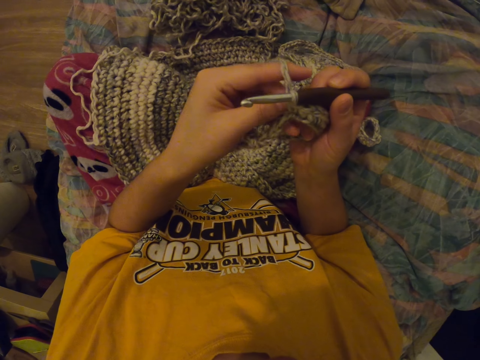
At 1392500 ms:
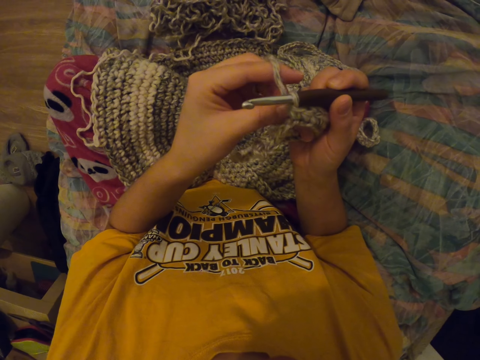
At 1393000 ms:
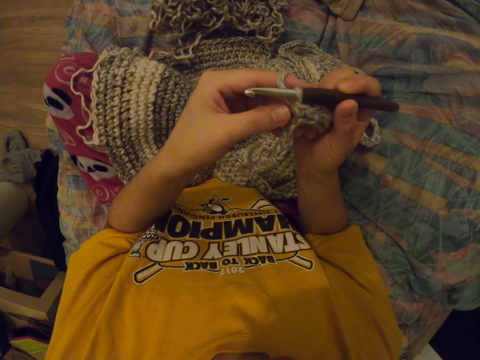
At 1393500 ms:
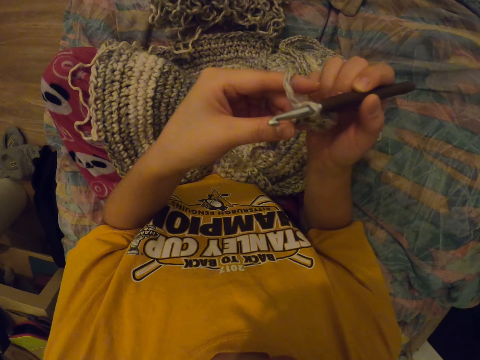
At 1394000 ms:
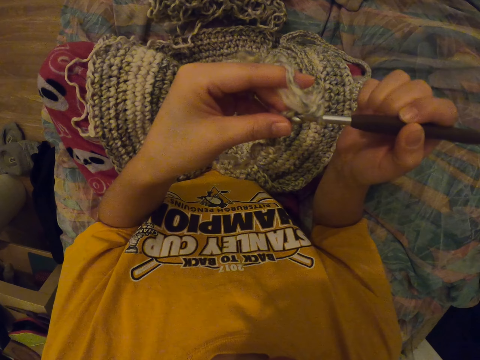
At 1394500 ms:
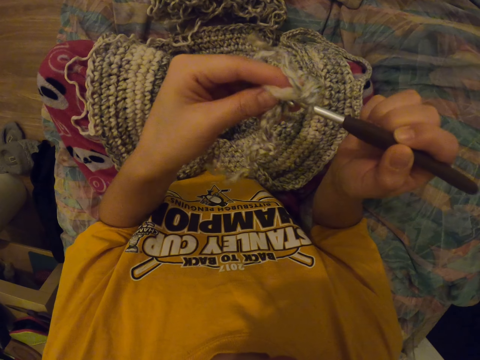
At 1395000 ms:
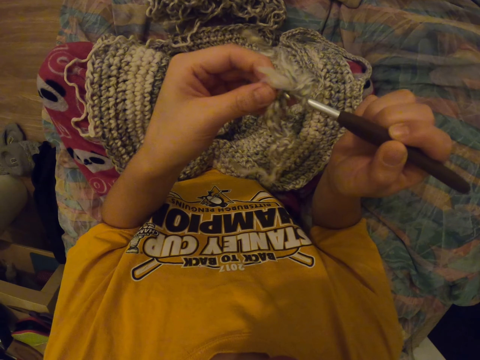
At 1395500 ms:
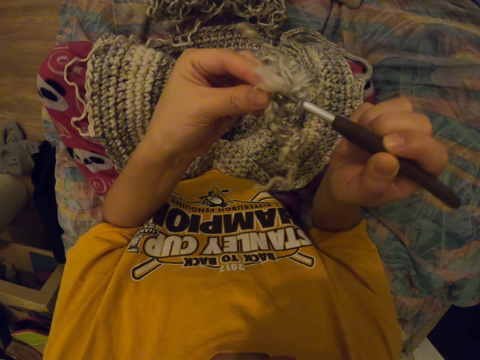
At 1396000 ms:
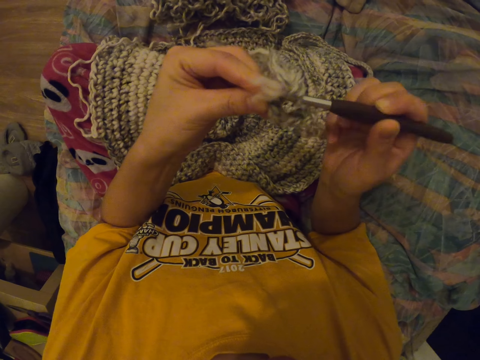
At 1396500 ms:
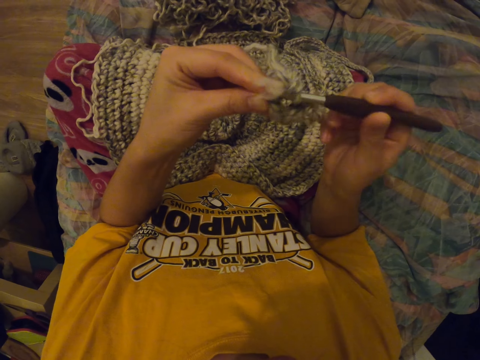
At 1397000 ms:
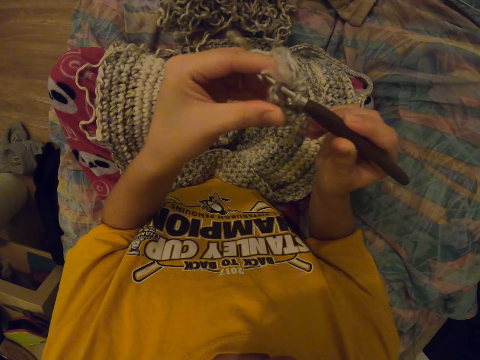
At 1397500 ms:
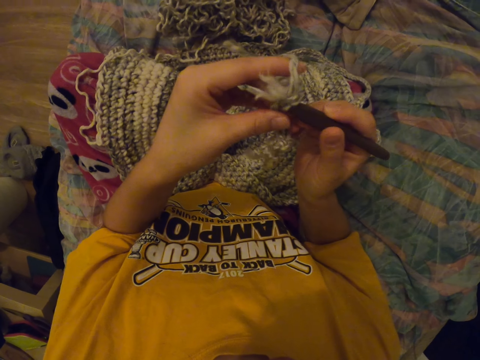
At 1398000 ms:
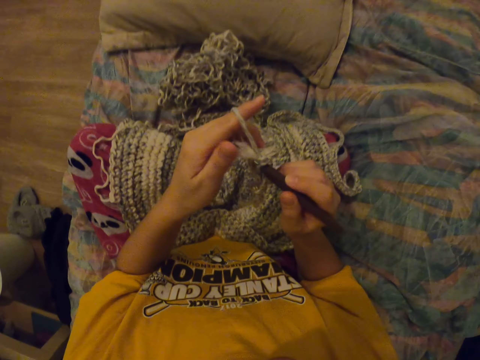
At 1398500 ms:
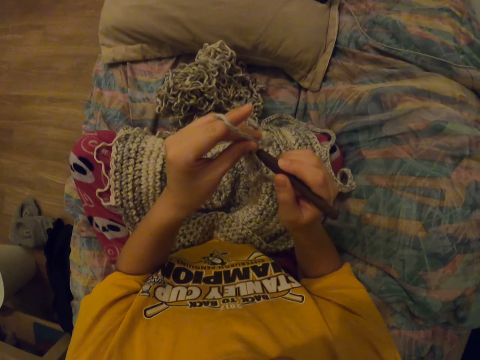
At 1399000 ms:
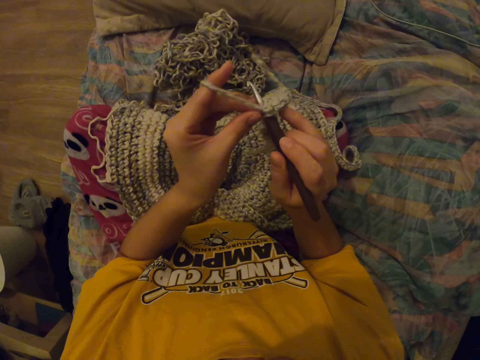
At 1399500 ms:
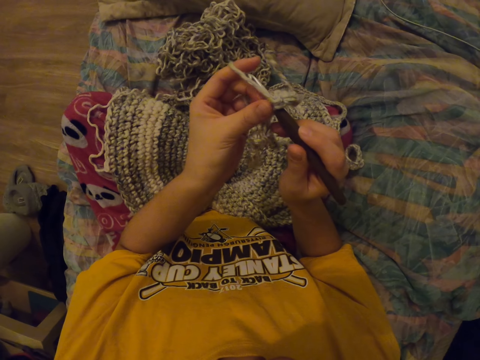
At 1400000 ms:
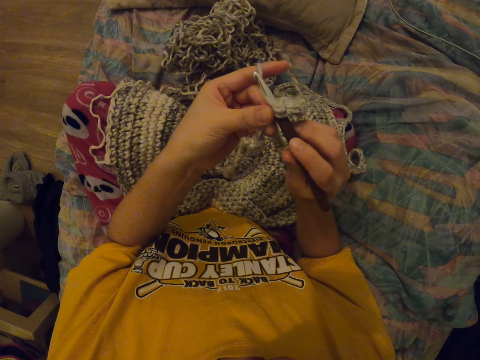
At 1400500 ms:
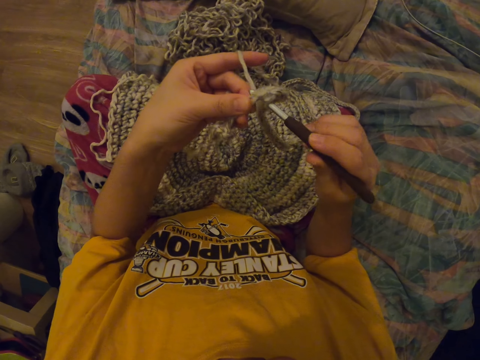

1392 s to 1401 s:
The camera wearer interlocks a loop of thread with the crochet hook.

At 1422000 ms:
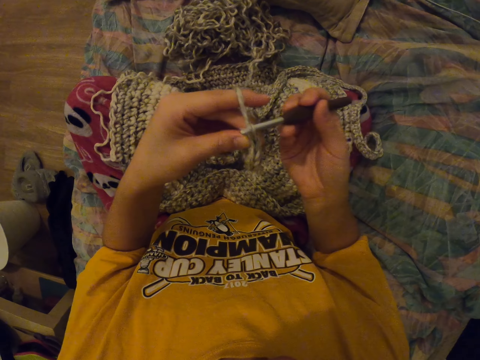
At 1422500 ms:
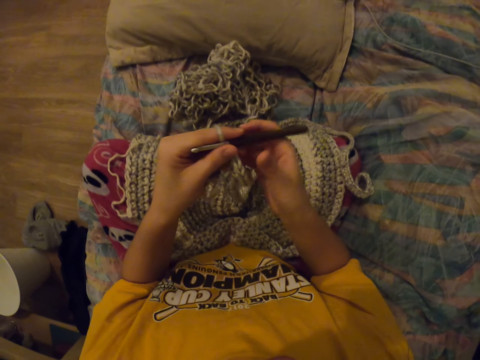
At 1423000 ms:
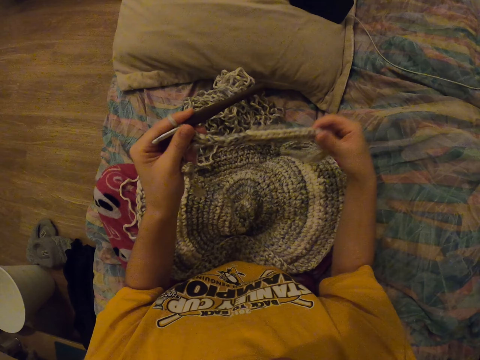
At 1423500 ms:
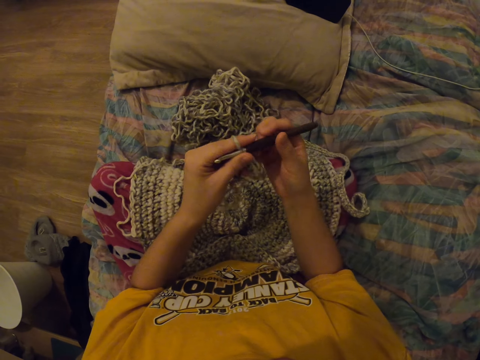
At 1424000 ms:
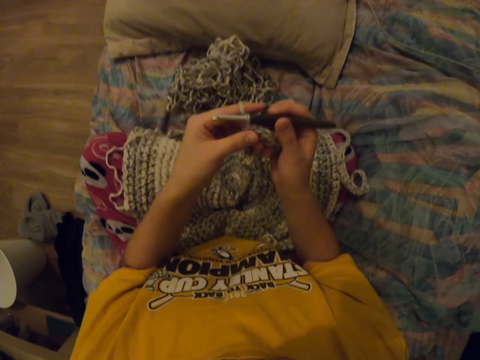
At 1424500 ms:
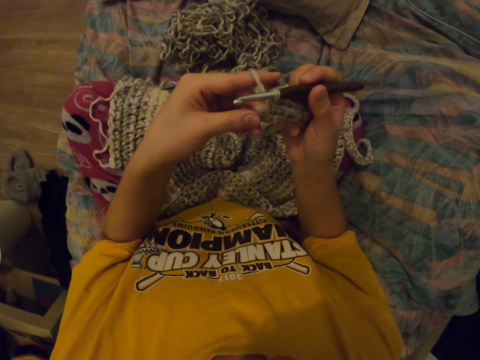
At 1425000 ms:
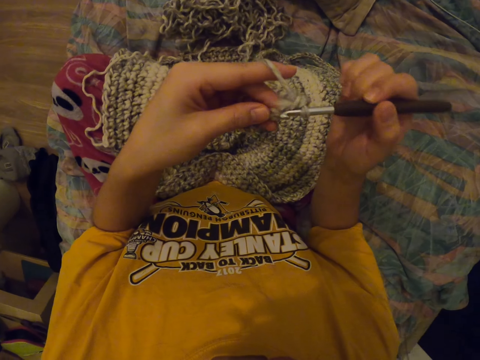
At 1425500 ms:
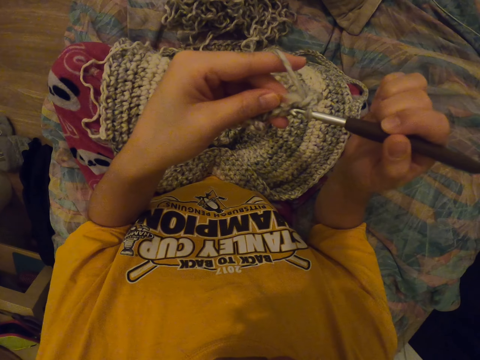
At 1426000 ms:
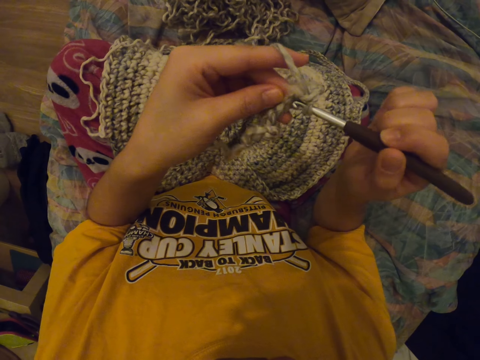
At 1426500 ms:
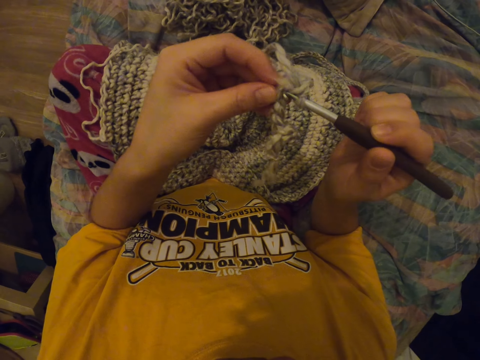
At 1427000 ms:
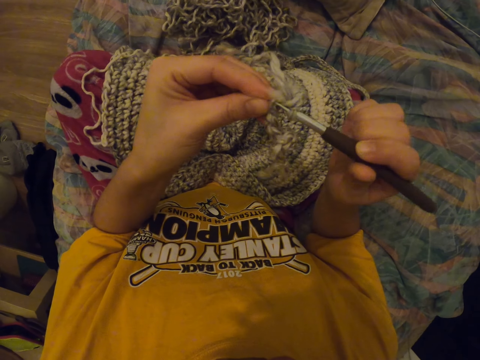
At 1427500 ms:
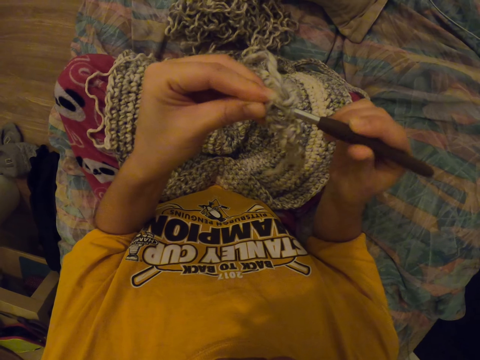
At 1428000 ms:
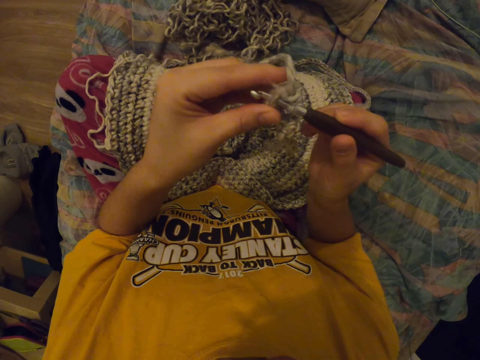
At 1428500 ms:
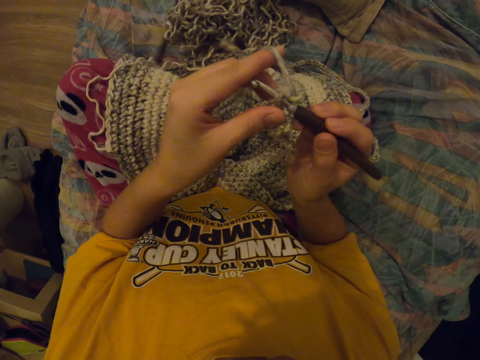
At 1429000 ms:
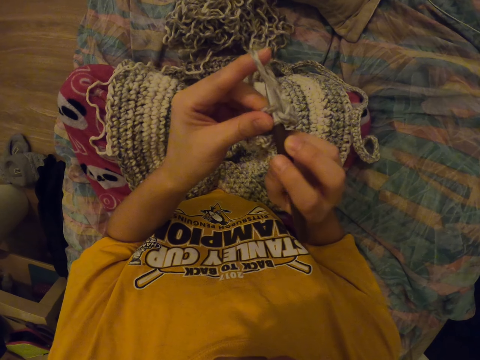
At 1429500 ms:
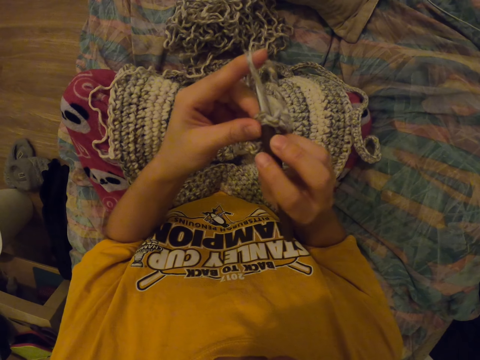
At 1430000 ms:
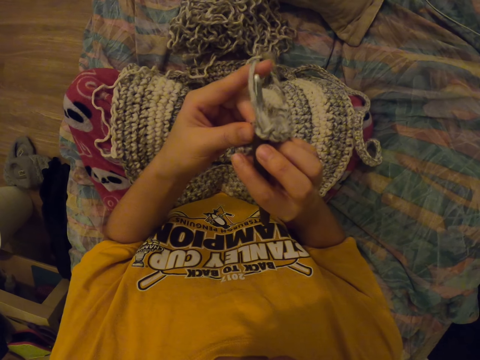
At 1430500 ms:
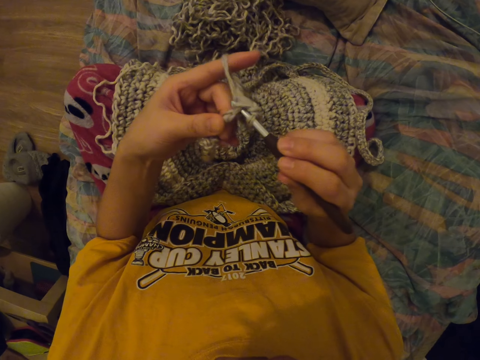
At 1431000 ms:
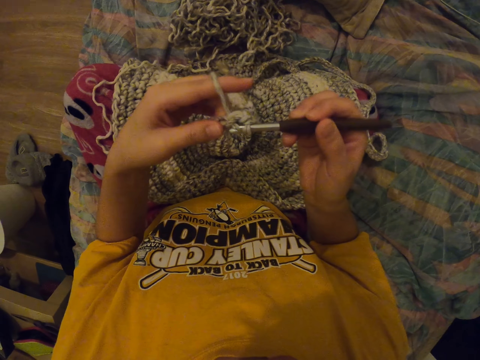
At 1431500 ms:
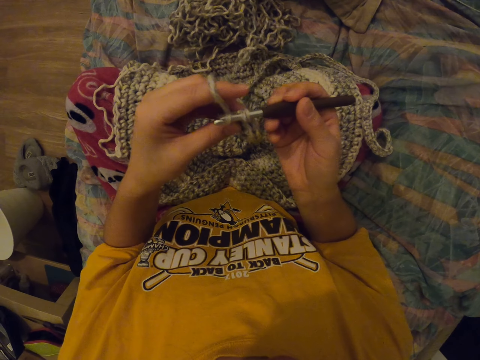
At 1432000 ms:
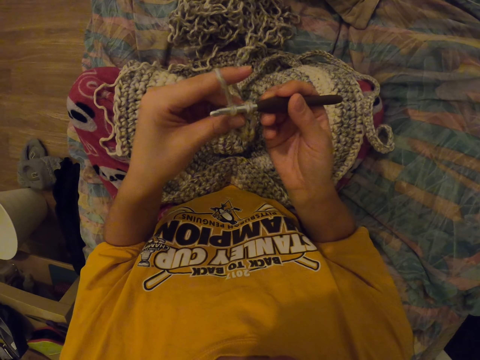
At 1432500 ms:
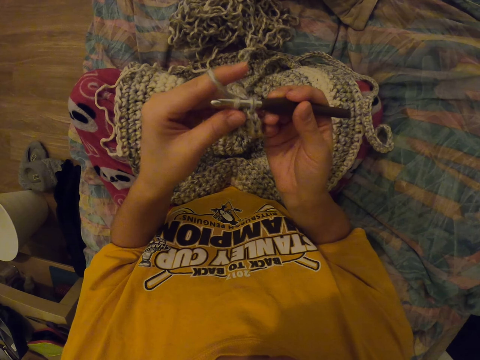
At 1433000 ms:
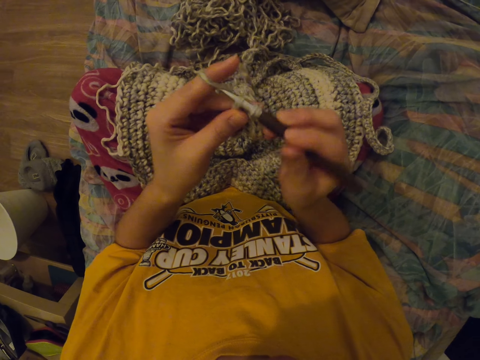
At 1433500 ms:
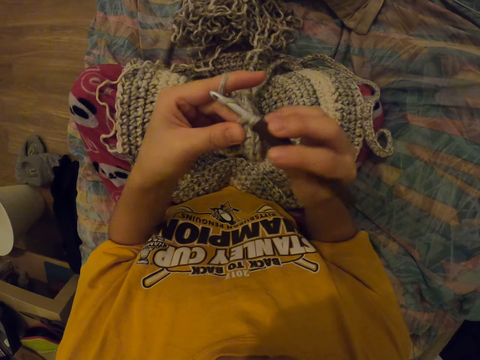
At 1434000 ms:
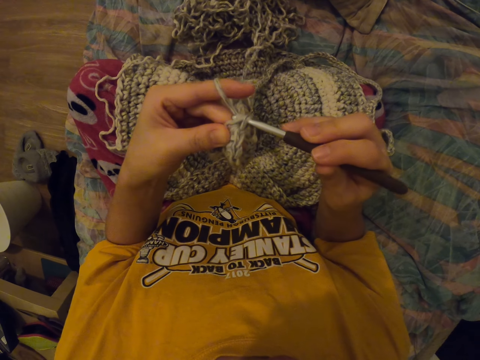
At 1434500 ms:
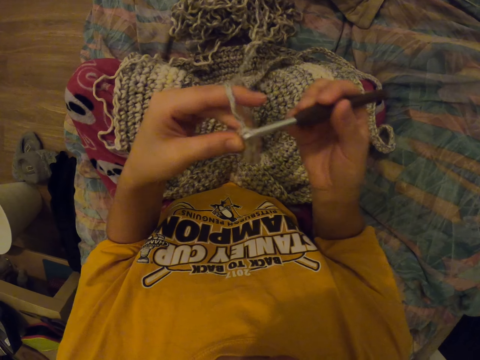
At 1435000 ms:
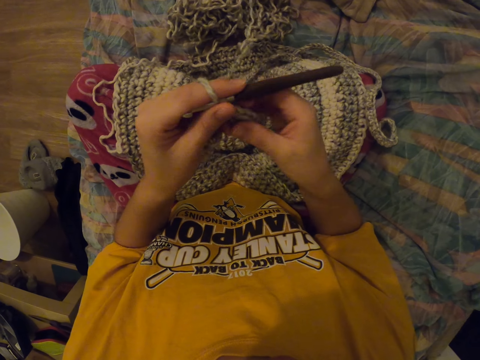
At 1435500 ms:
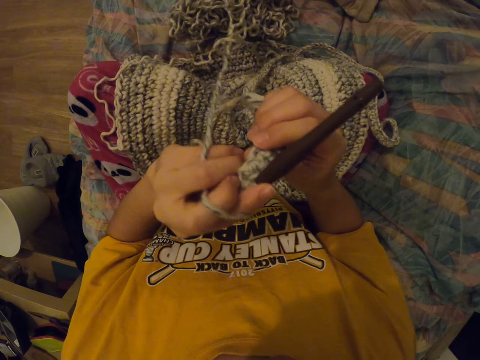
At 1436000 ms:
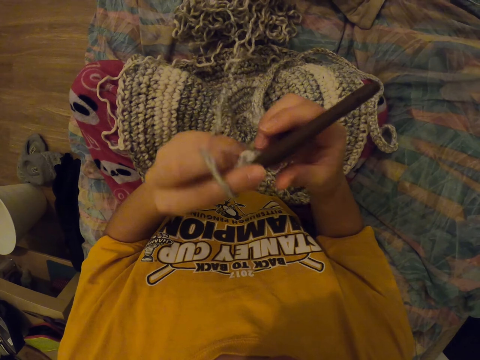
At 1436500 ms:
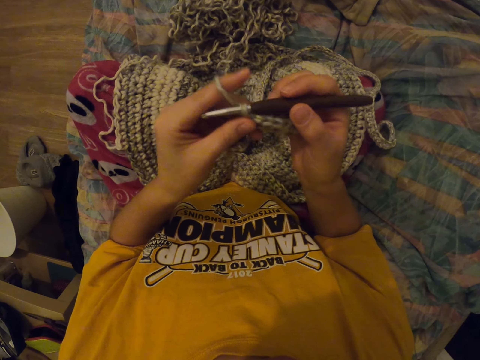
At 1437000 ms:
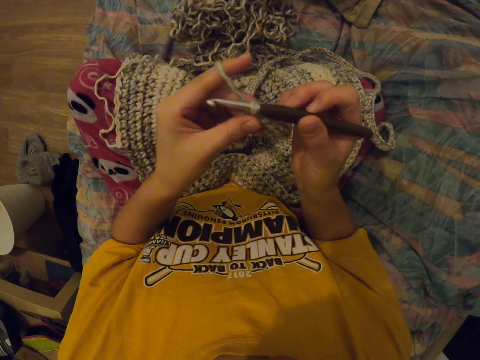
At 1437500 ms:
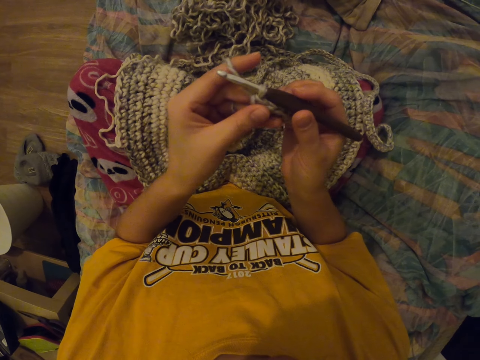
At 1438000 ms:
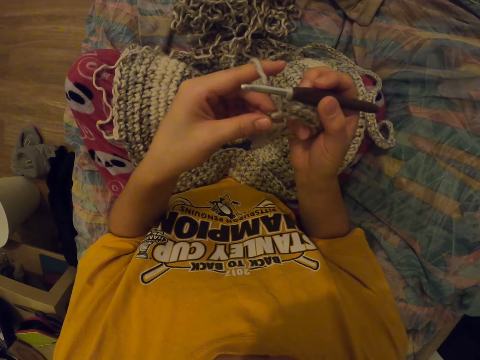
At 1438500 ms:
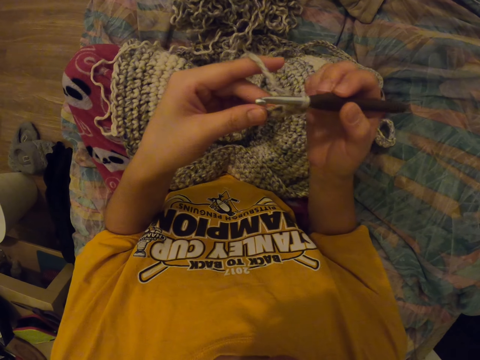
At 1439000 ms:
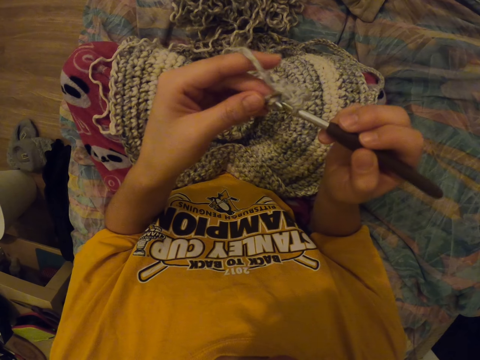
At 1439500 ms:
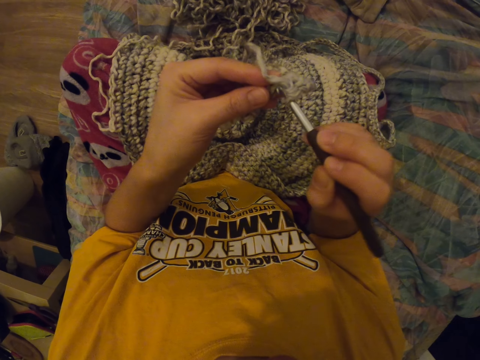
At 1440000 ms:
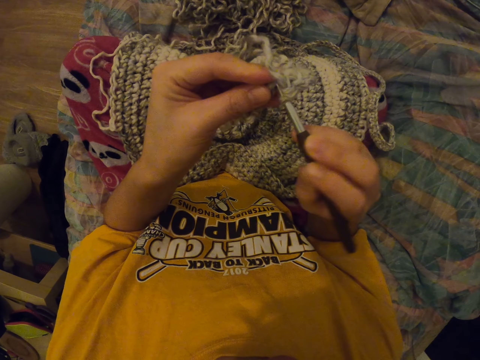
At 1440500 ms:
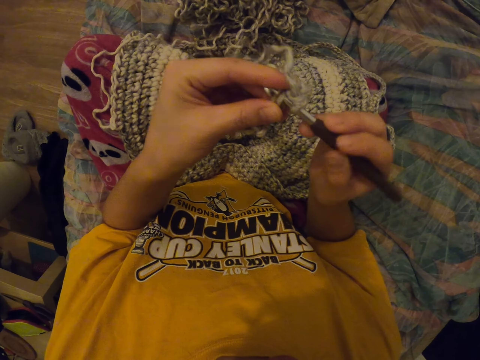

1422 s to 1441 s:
The camera wearer moves the garment. They interlock a loop of thread with the crochet hook. They look at the garment.
